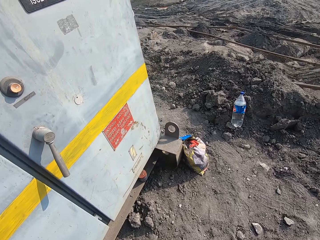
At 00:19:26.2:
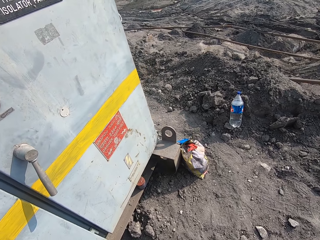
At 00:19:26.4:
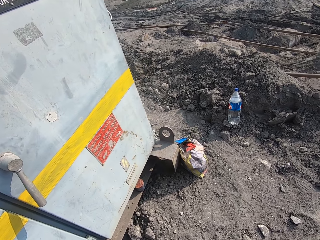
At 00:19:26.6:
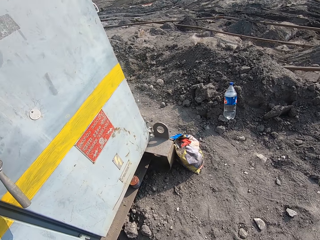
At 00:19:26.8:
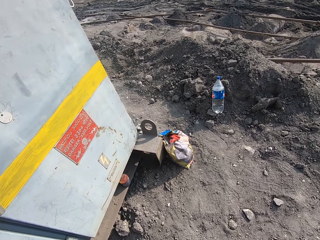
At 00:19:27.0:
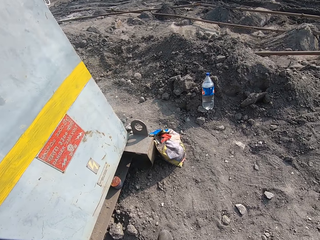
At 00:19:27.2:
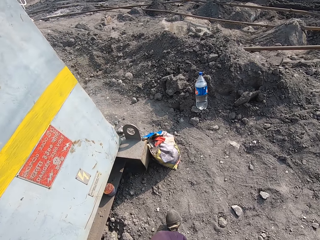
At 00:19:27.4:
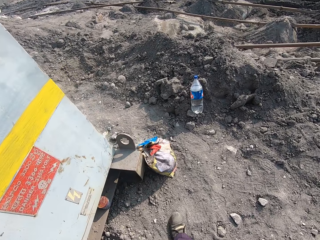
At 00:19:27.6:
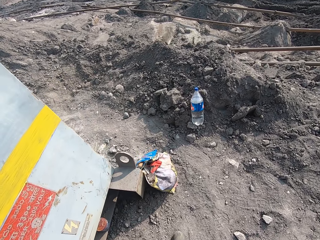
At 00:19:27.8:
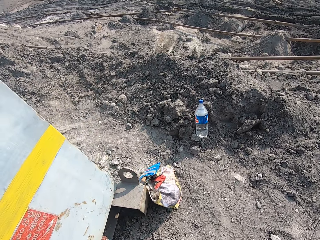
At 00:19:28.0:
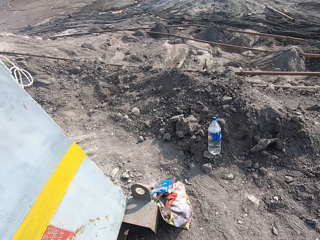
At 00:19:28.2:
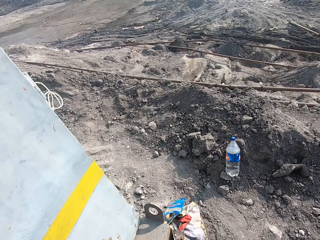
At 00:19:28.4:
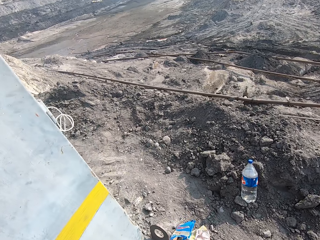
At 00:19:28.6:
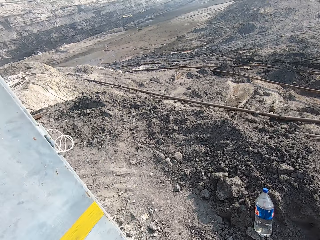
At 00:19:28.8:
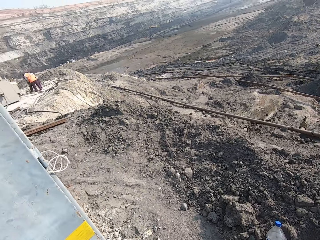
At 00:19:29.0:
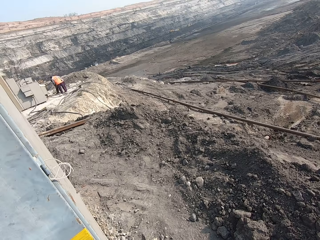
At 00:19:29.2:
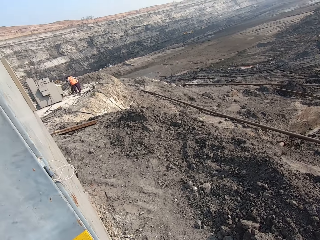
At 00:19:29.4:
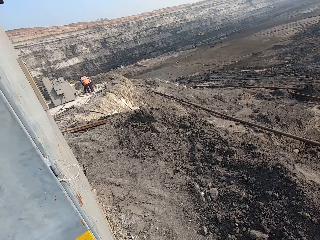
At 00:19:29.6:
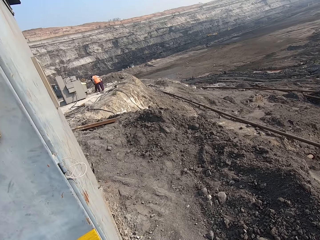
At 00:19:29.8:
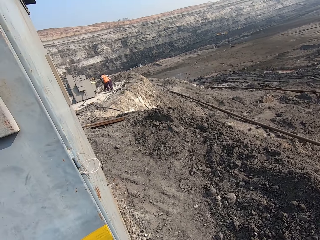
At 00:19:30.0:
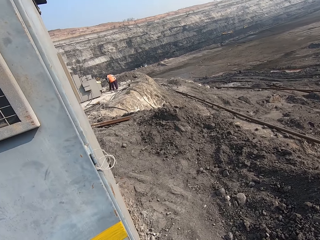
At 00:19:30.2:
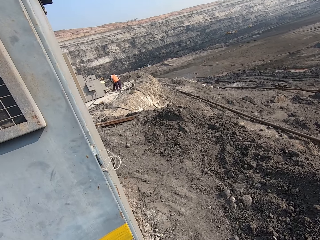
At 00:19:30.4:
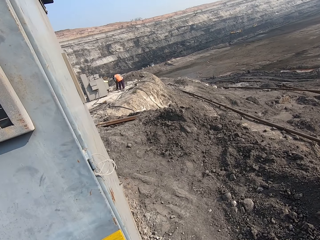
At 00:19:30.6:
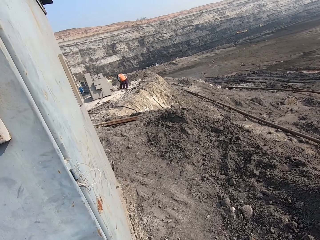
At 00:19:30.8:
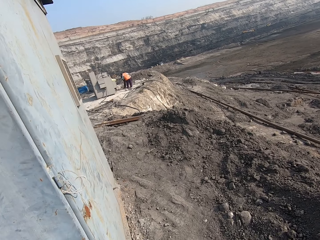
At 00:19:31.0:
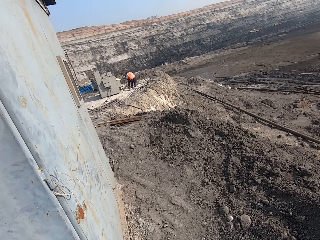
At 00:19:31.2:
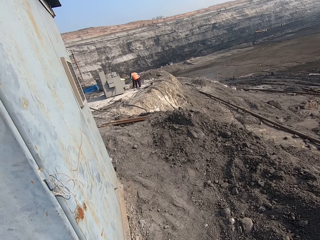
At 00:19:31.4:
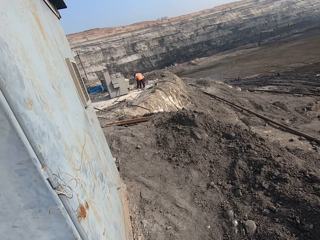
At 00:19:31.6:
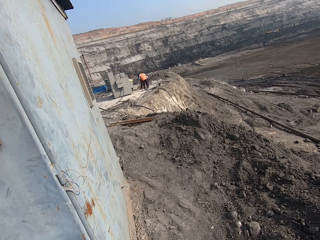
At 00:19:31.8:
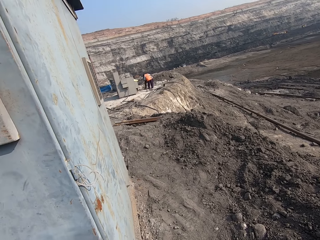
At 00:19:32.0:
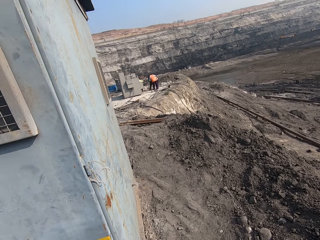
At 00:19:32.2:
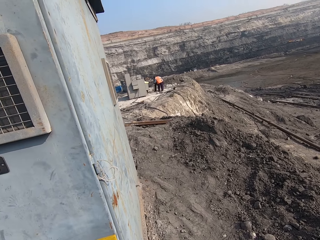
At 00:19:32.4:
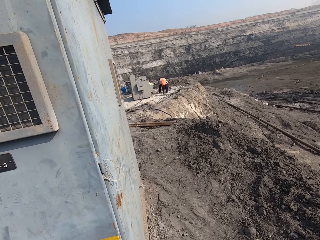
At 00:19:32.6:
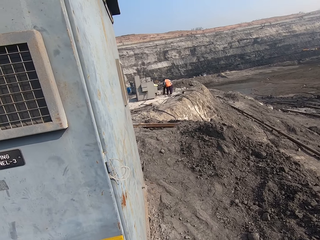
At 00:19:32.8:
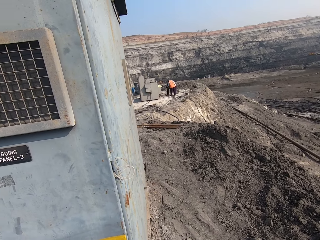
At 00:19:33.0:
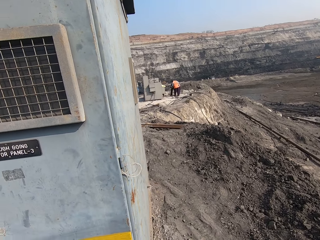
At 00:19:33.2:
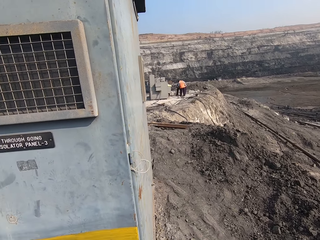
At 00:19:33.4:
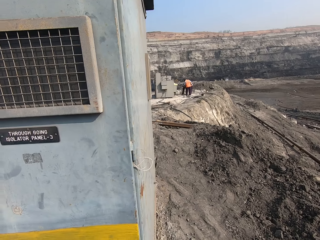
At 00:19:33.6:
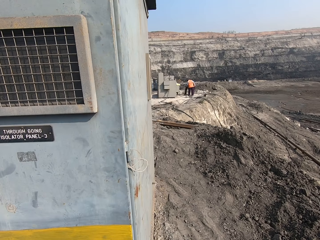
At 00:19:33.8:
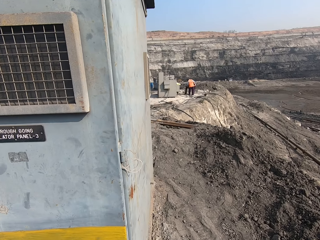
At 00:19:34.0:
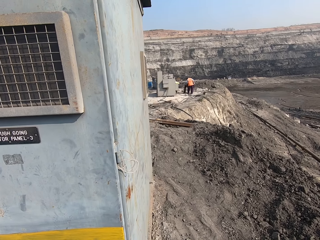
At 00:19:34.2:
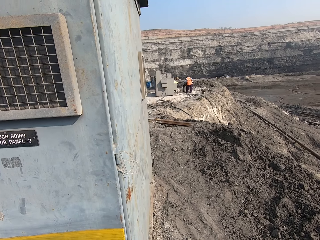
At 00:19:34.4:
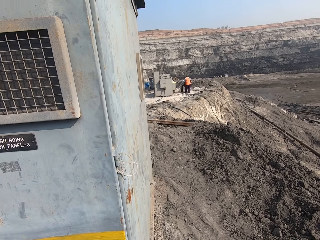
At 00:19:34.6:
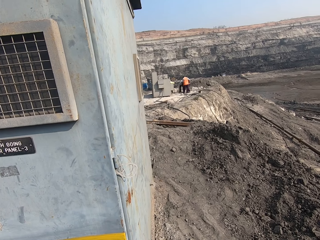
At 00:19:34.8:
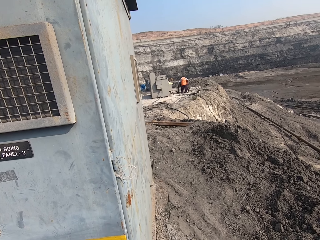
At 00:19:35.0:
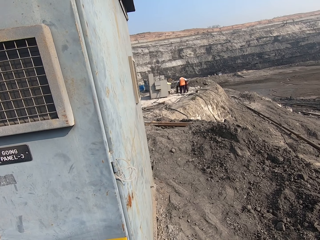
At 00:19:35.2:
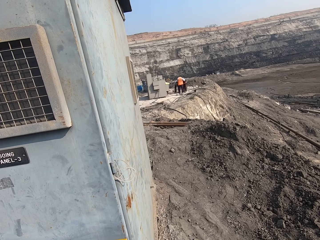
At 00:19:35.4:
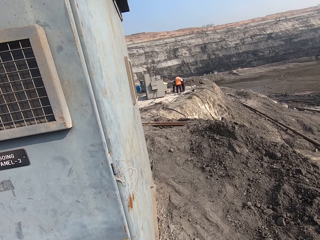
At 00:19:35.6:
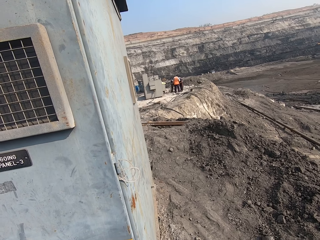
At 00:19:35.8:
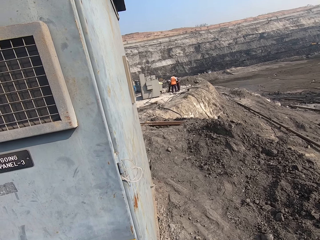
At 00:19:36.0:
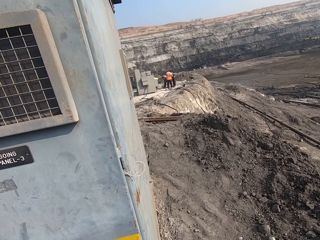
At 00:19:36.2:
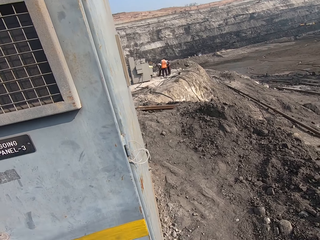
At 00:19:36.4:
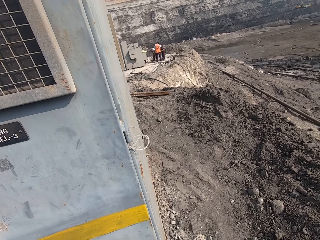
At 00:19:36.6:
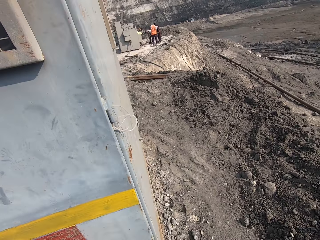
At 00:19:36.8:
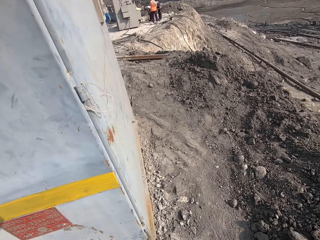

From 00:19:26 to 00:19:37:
The camera wearer walks on the ground. They look around.

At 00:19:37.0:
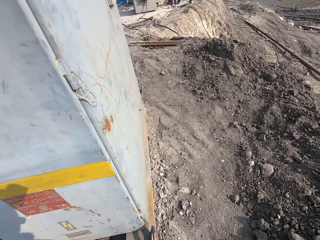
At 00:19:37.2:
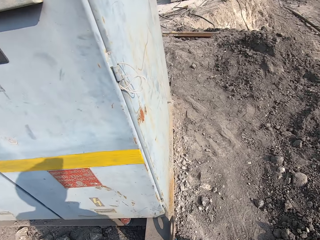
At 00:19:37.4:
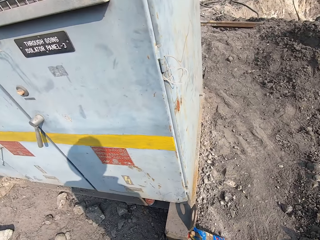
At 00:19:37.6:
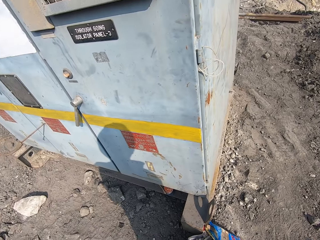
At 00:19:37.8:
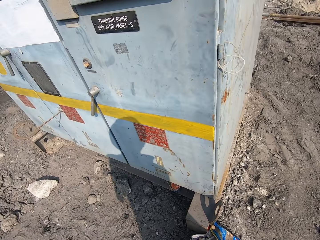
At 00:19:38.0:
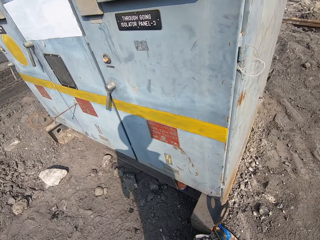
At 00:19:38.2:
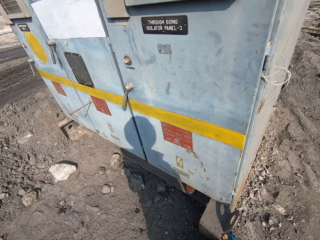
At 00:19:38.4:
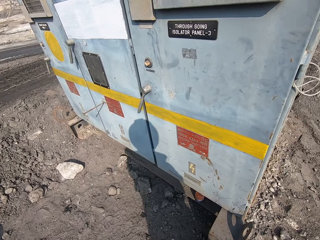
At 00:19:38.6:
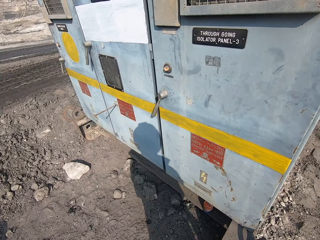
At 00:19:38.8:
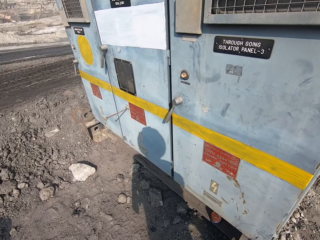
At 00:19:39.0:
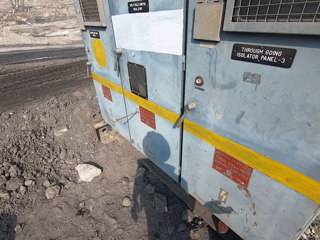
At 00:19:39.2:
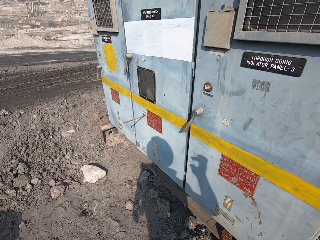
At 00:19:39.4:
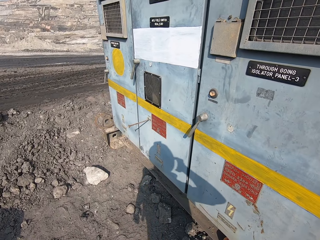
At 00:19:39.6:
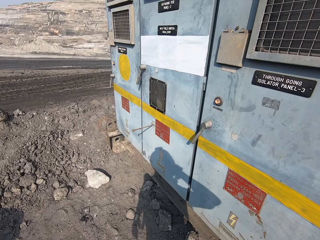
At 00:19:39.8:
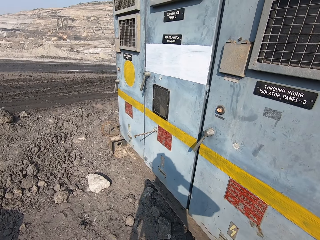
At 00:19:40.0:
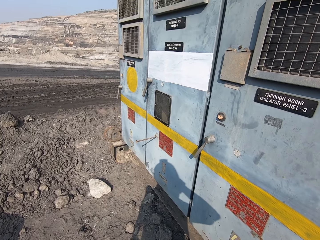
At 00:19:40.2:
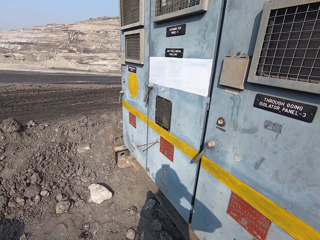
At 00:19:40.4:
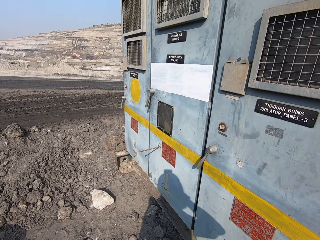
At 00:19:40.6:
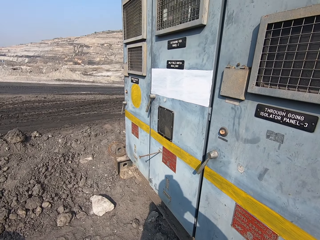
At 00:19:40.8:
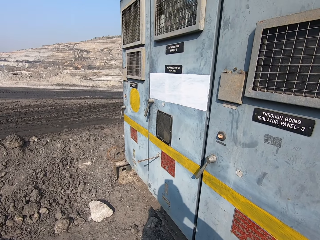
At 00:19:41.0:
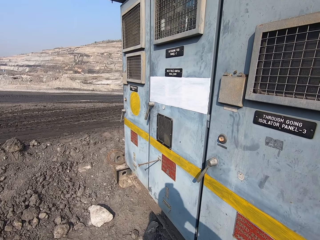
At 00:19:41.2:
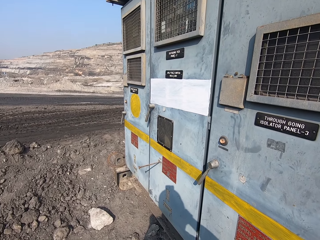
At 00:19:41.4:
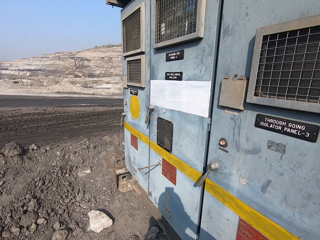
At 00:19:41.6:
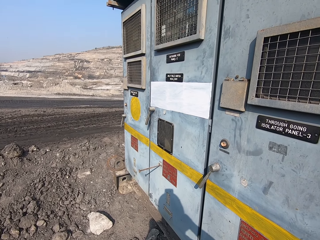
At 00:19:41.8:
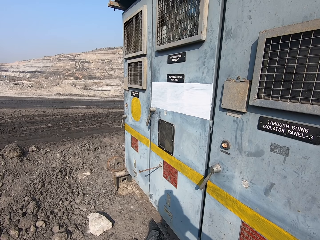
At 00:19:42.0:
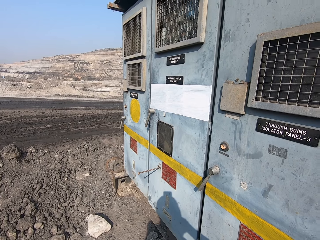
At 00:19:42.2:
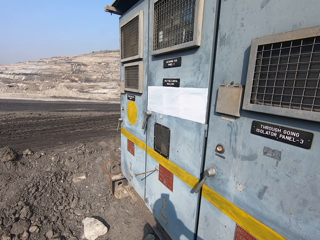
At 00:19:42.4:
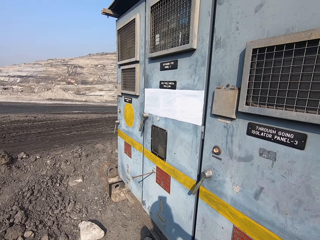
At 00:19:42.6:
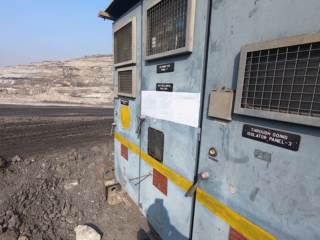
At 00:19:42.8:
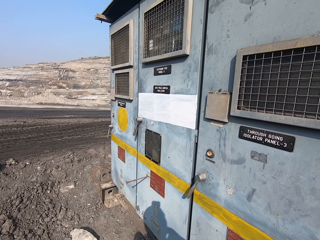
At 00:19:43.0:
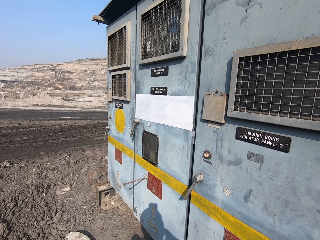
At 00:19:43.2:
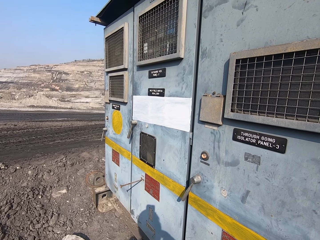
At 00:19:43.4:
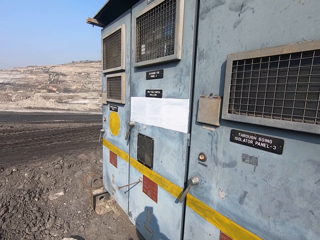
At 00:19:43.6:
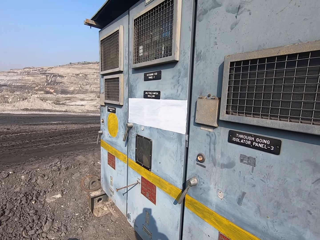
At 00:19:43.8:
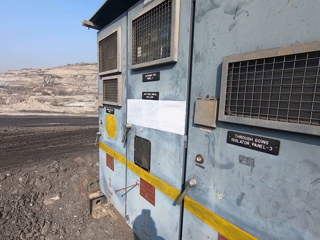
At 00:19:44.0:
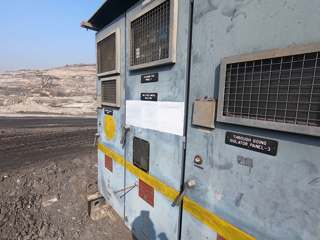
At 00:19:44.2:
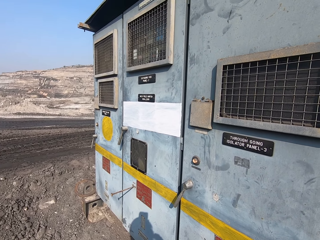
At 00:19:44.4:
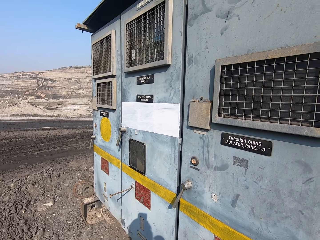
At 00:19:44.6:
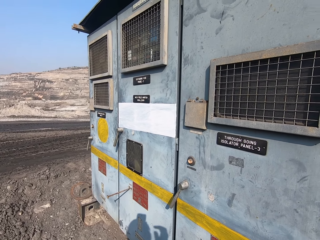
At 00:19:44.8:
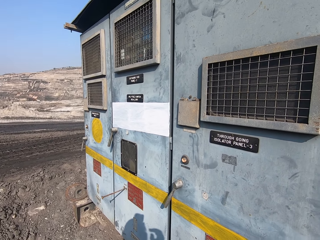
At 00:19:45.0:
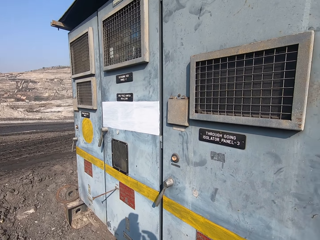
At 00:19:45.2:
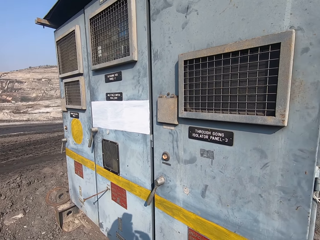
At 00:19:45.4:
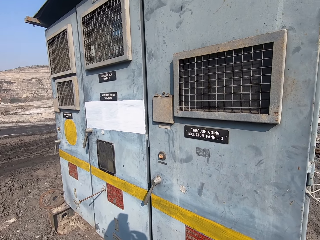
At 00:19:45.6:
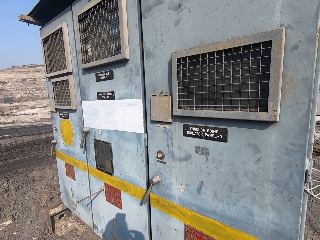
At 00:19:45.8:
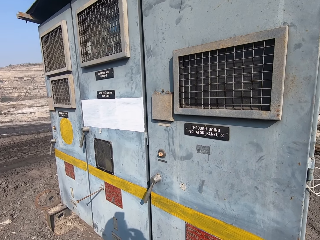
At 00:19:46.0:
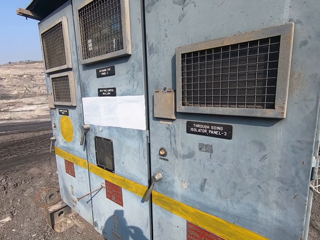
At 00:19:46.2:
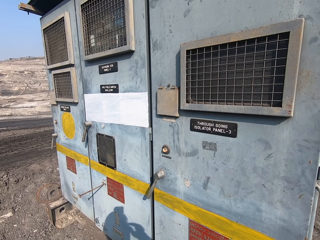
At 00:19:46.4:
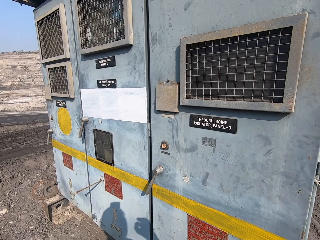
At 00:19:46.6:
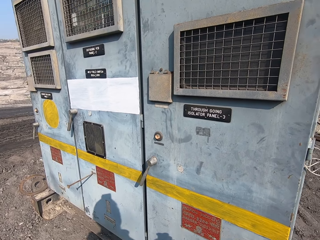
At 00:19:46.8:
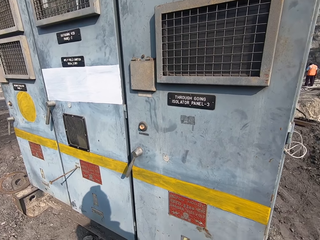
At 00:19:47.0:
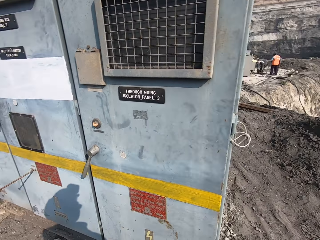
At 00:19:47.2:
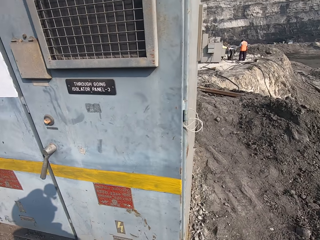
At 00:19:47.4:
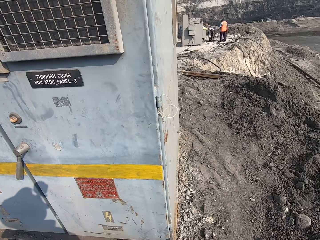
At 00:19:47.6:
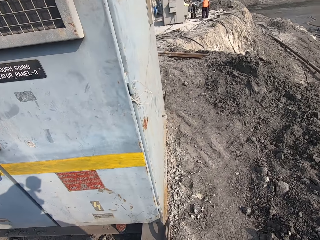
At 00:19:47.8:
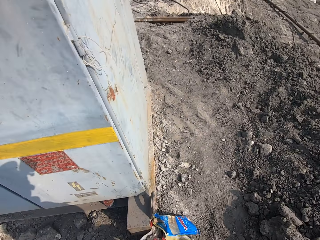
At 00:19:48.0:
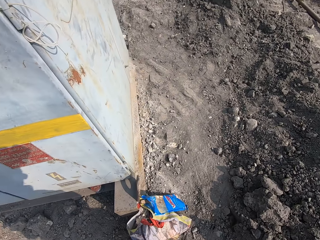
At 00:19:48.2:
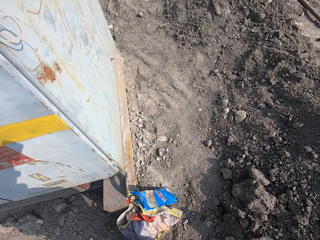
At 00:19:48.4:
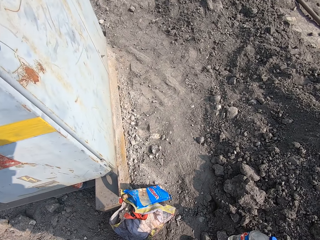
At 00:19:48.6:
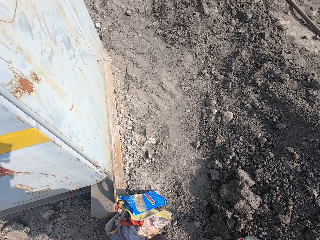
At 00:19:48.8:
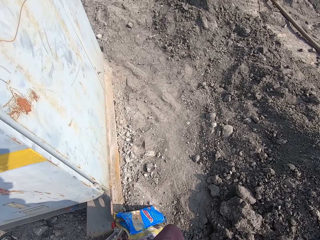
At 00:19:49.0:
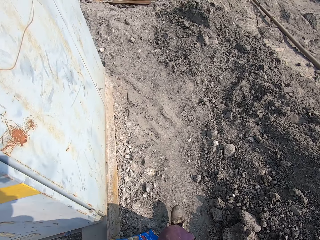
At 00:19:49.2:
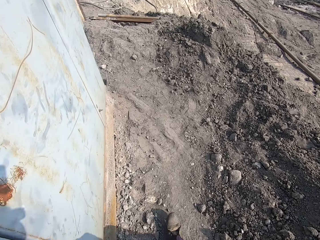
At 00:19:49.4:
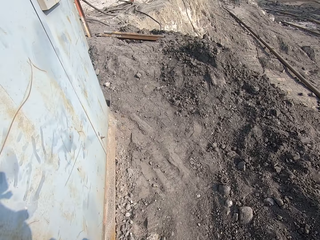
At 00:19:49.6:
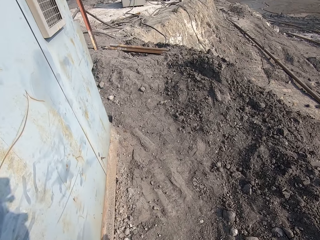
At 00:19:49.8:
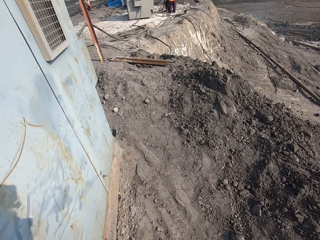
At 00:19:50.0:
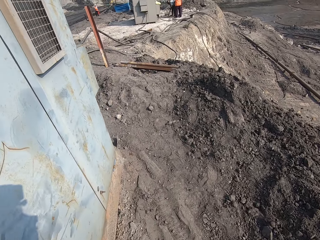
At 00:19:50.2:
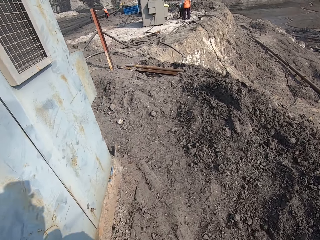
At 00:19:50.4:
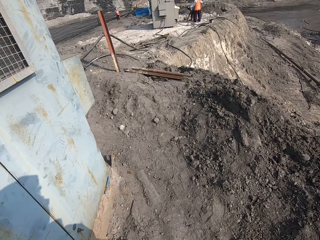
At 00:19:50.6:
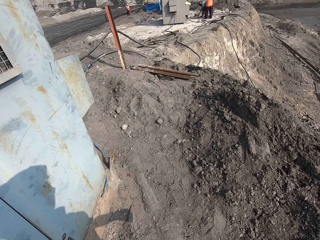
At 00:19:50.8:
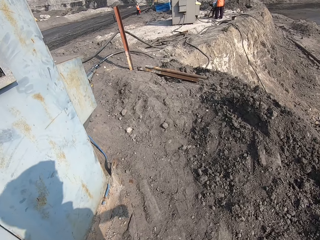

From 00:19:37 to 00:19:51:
The camera wearer looks around. They walk forward on the ground.
